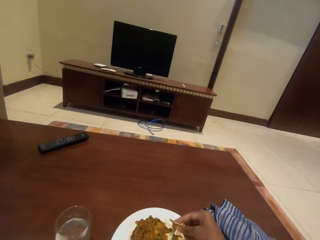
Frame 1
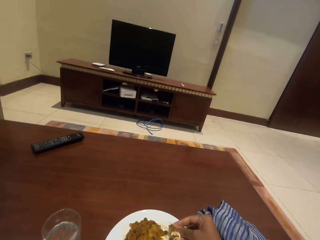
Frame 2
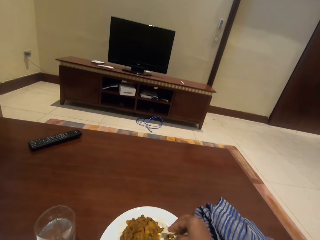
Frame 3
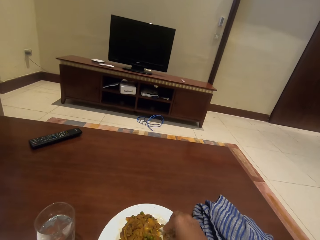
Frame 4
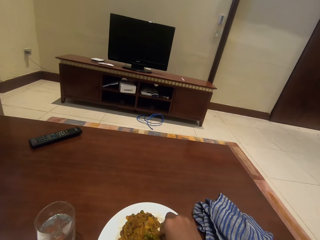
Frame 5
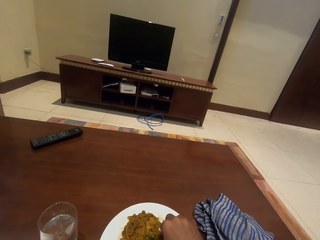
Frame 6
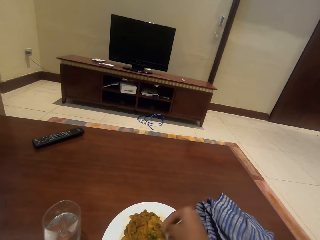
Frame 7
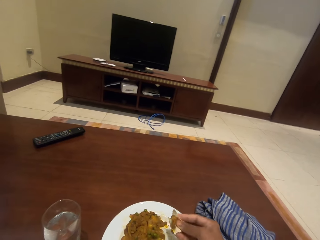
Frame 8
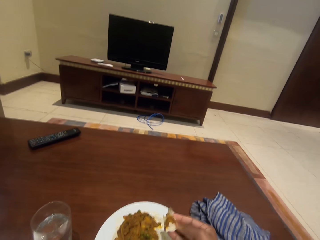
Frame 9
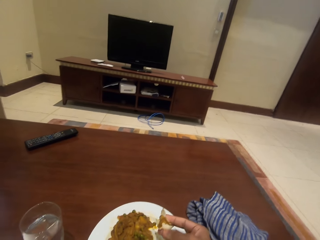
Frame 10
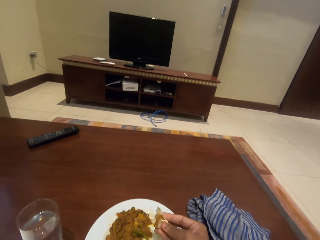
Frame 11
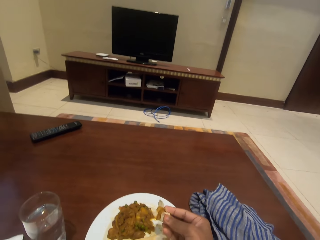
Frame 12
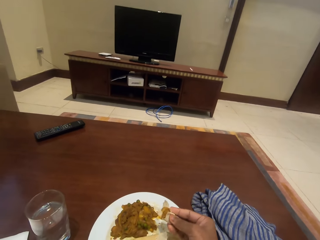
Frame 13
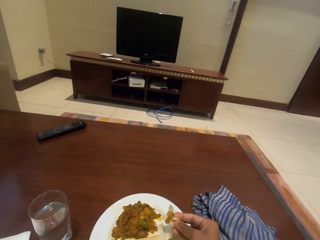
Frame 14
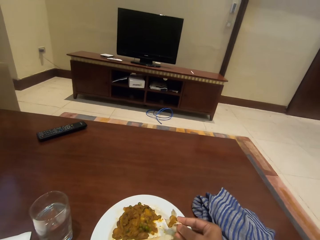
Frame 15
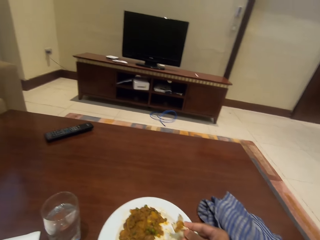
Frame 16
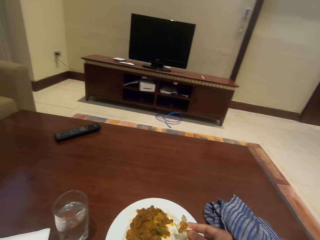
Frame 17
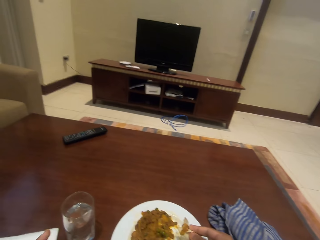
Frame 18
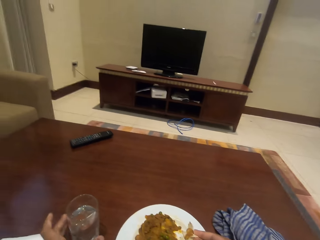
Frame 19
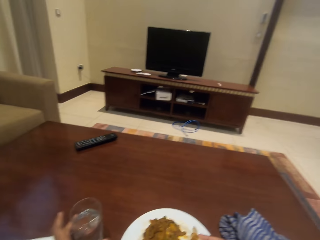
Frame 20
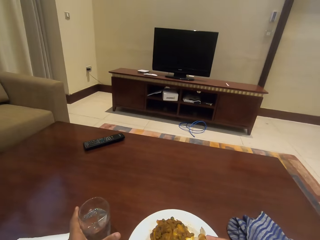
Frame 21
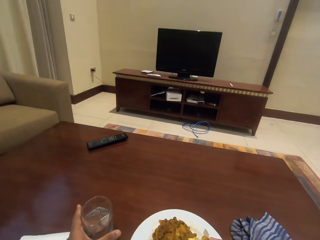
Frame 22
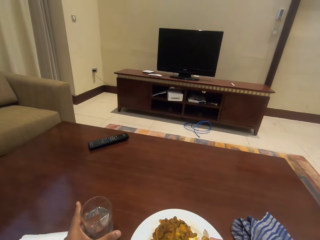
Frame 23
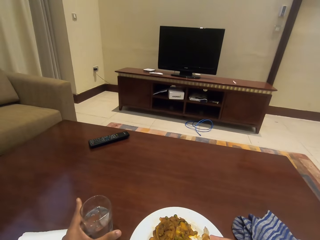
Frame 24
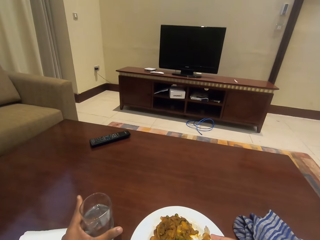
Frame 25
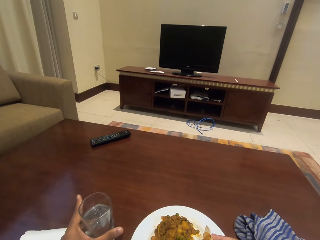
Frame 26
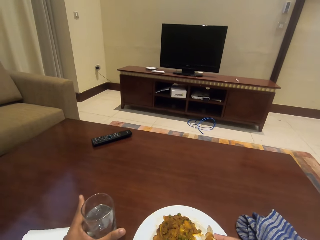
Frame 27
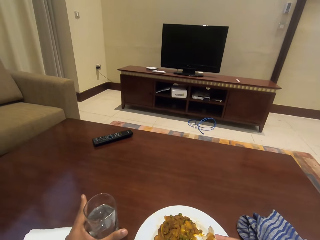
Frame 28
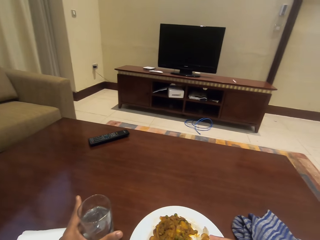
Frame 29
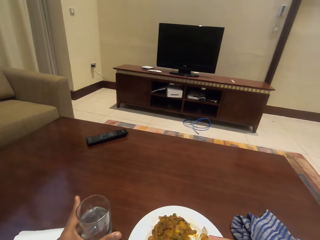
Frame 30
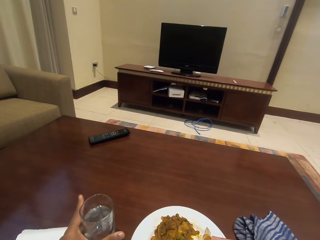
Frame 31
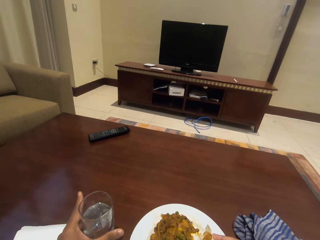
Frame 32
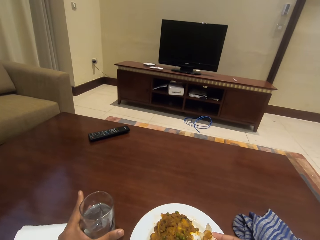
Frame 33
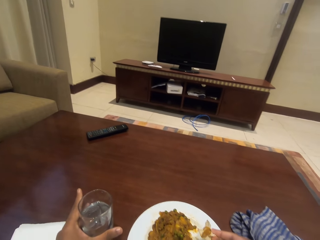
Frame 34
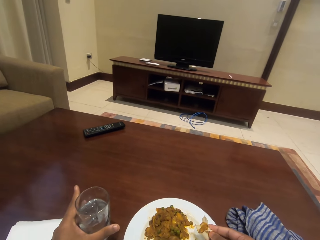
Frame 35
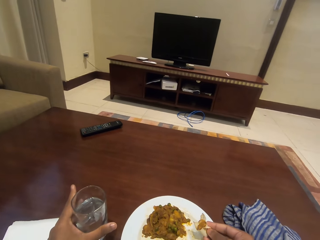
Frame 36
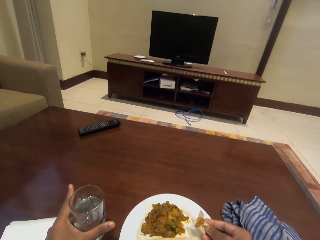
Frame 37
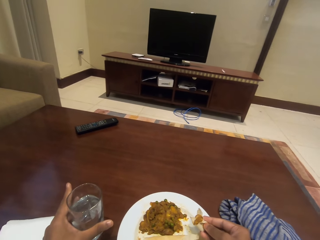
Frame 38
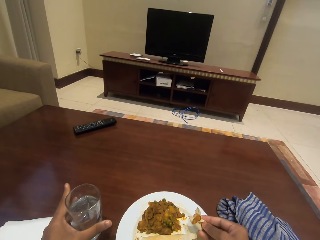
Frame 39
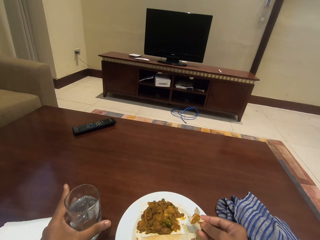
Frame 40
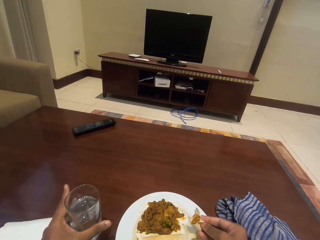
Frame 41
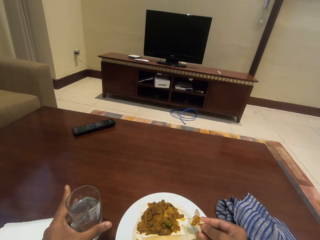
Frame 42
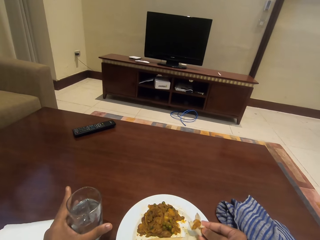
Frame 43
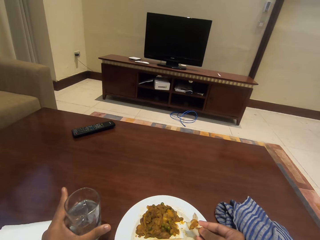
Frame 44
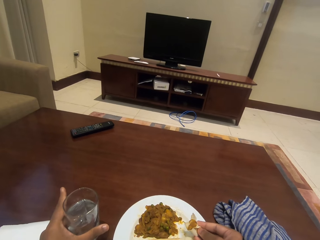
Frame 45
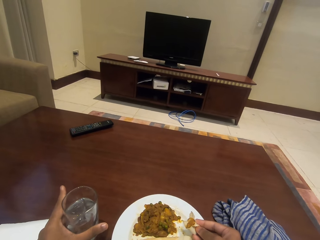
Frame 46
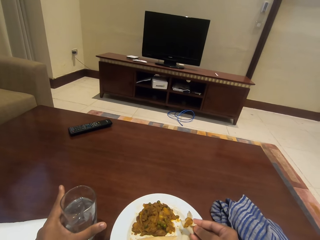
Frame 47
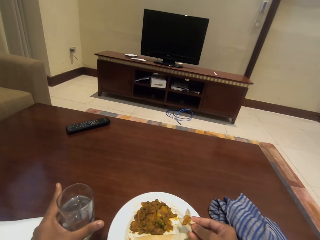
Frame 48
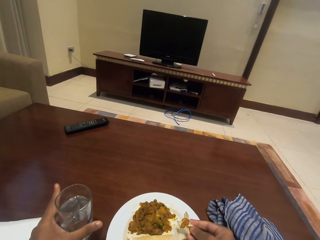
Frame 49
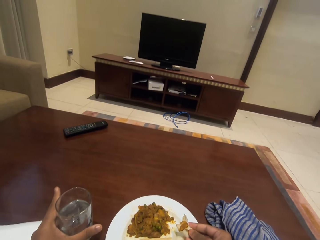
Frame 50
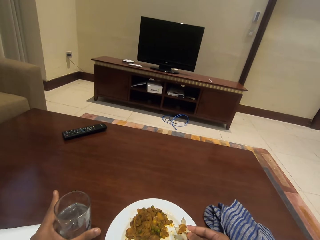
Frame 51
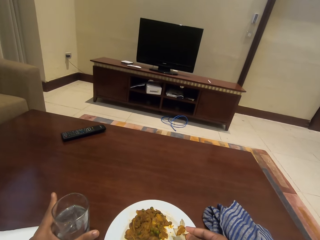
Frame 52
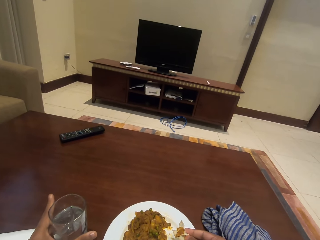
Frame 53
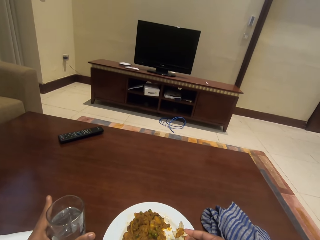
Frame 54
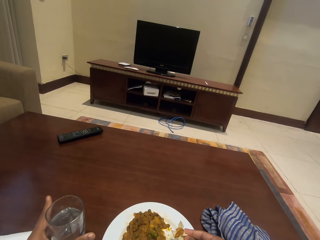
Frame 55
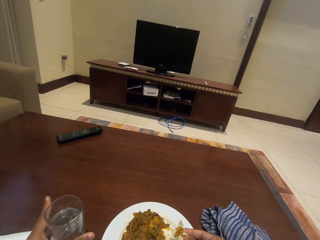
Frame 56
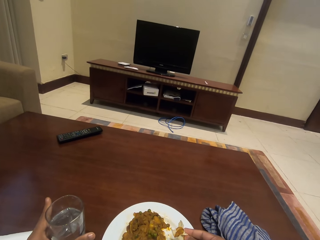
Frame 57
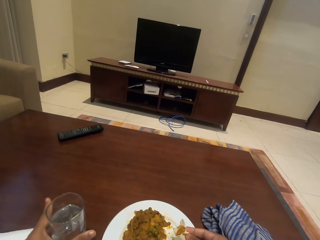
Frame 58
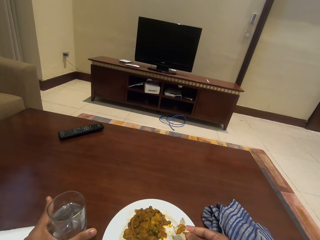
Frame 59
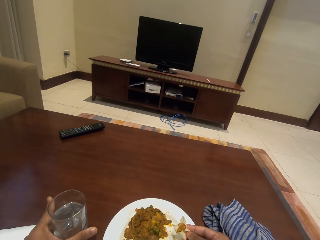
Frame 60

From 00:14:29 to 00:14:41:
The camera wearer takes a glass of water. They look around.

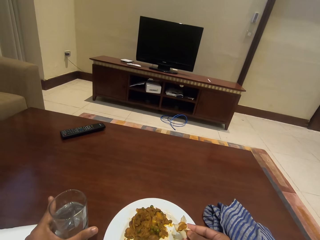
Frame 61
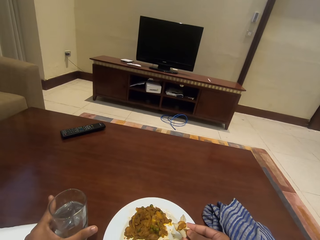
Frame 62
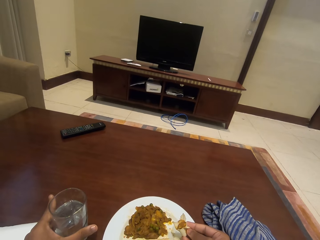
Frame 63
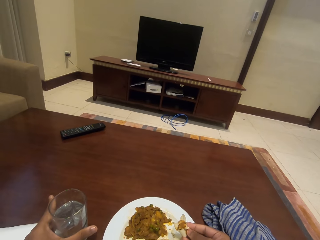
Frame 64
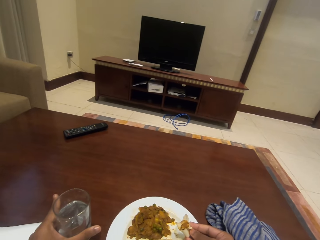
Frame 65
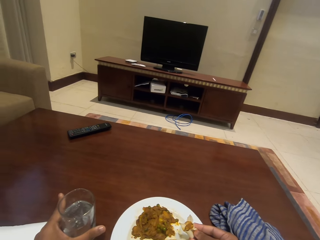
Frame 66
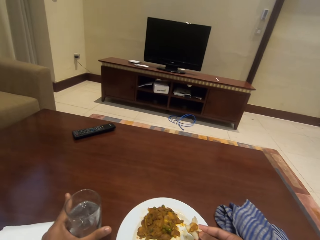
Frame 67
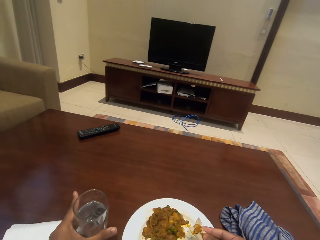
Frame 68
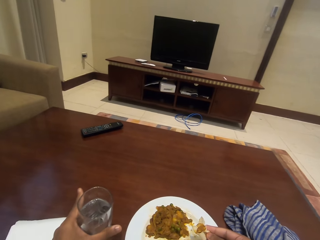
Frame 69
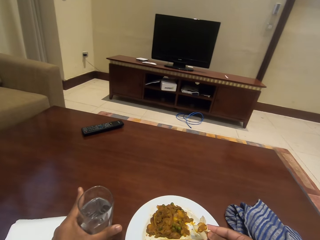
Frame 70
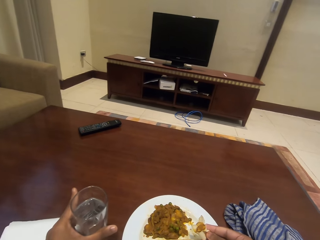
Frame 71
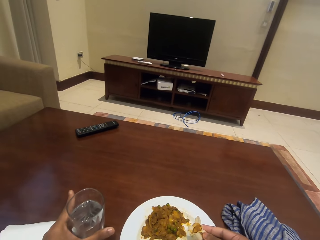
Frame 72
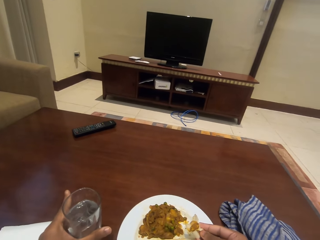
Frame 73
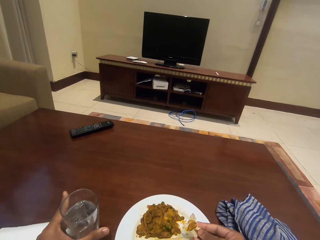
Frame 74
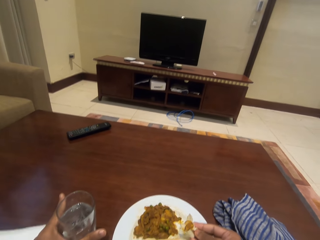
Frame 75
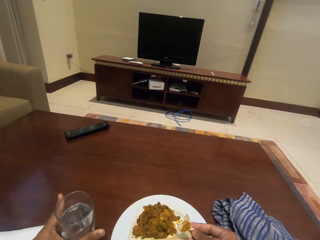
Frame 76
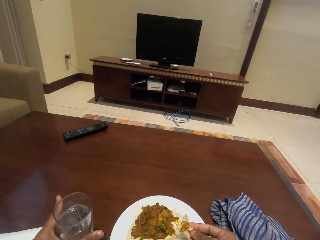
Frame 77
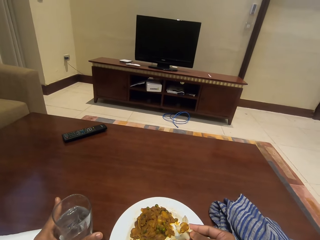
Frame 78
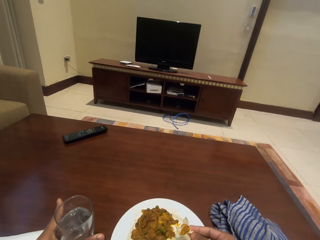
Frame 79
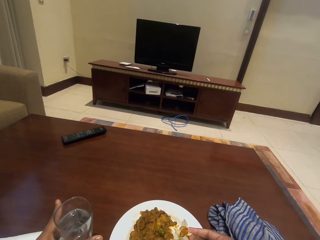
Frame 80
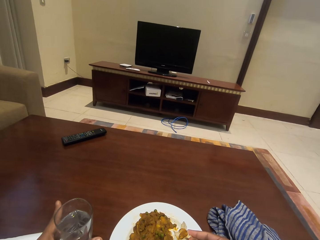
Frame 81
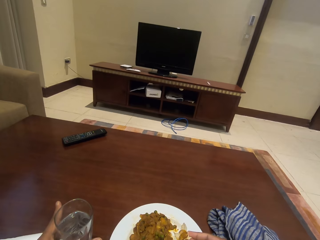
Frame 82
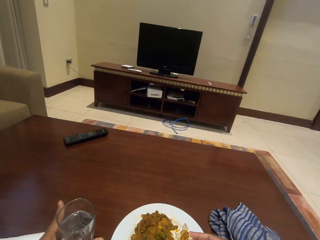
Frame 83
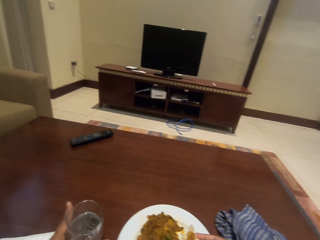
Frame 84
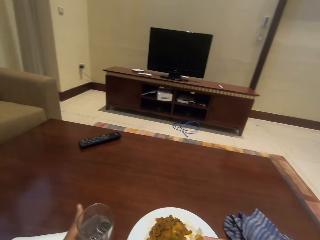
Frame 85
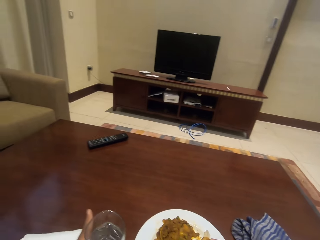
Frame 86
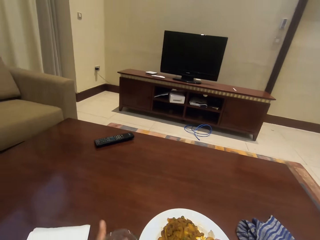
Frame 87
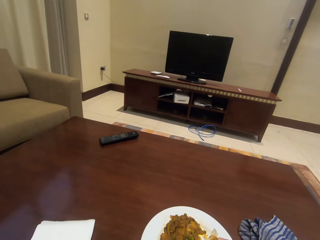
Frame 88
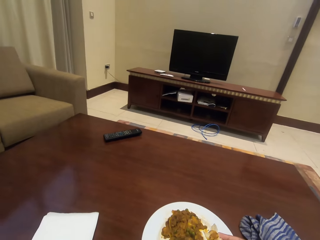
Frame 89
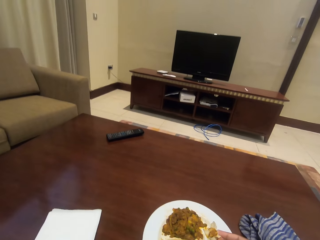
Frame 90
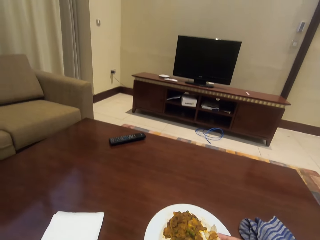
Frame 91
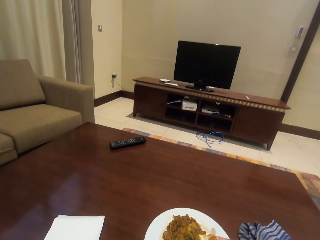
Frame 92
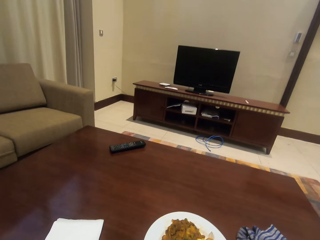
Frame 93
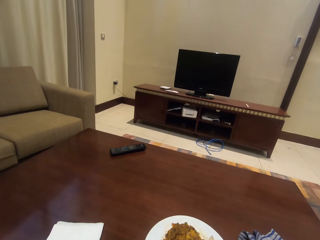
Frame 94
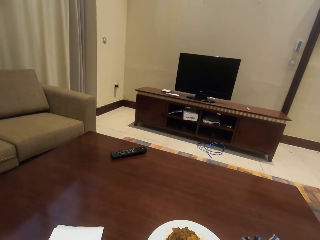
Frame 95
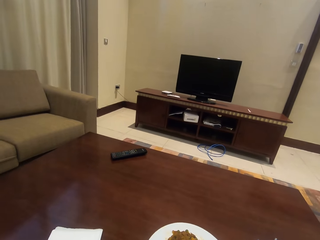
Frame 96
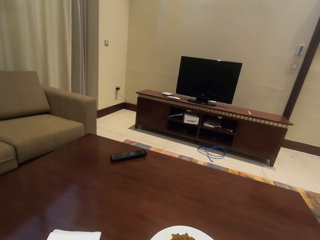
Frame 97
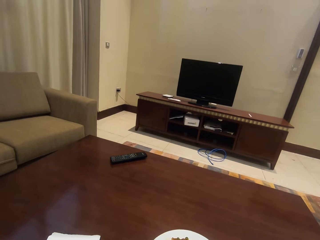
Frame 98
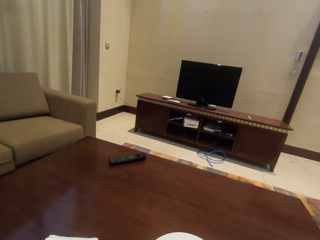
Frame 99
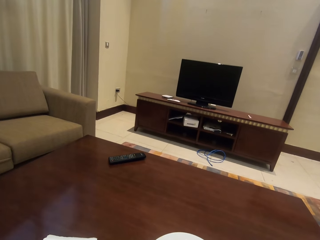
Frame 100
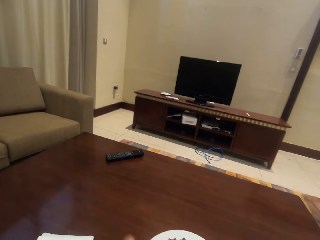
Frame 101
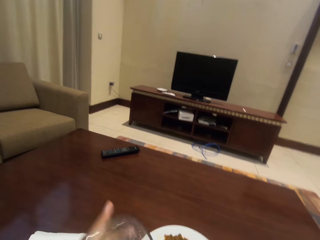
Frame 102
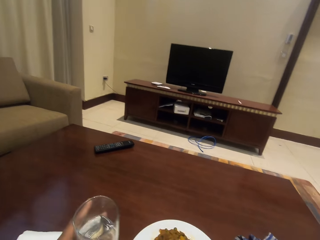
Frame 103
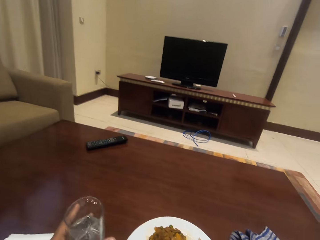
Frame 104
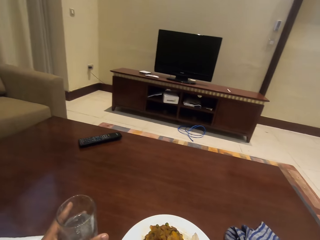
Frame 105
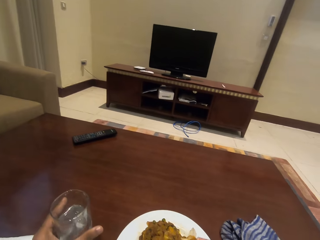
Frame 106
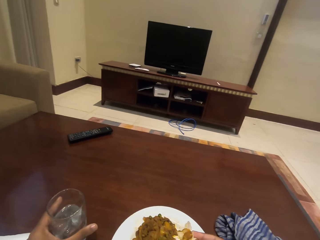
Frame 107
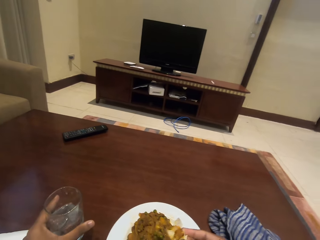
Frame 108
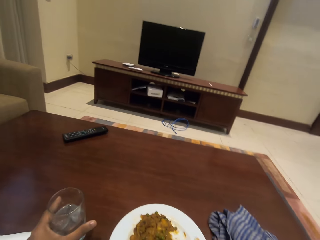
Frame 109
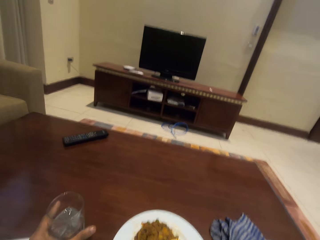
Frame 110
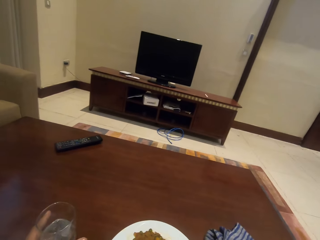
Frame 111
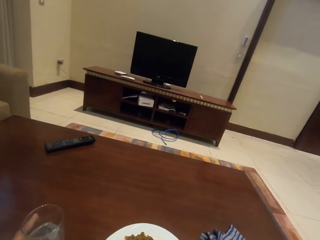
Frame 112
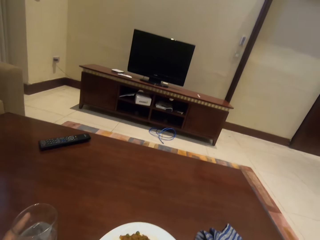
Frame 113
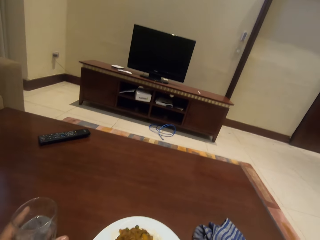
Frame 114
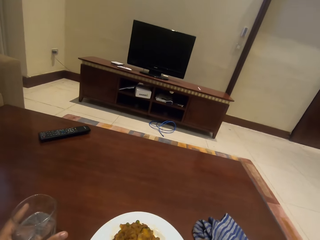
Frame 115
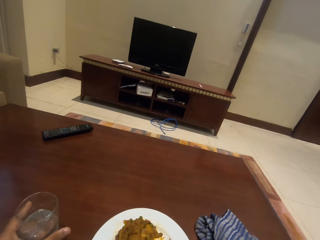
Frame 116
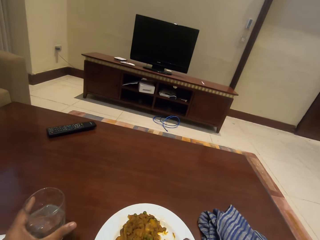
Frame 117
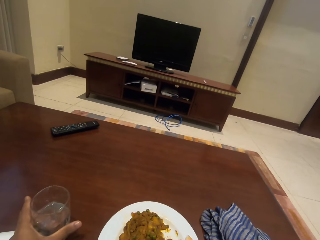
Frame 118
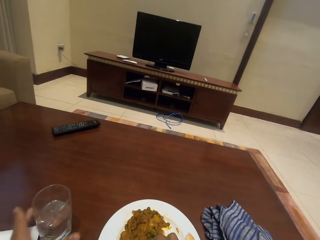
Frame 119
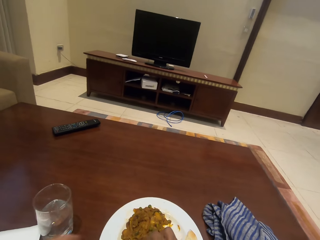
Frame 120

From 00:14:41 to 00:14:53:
The camera wearer holds the glass of water. They look around. They take the glass of water. They drink water. They put the glass of water on the table. They eat food.
